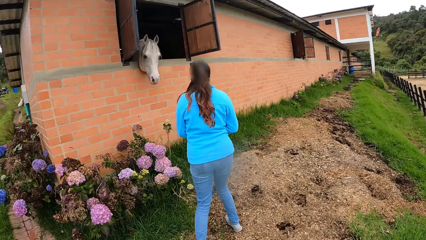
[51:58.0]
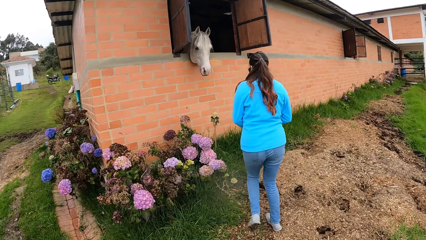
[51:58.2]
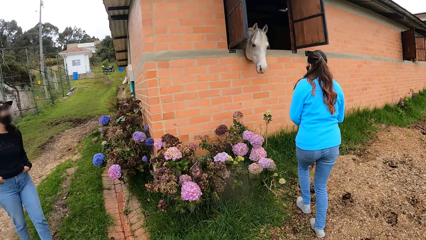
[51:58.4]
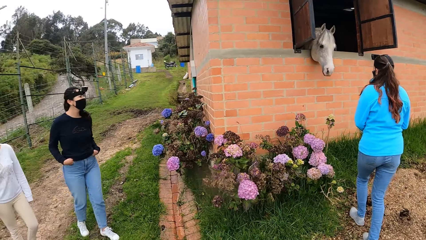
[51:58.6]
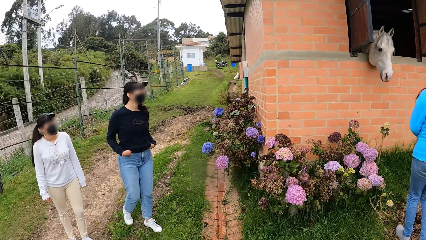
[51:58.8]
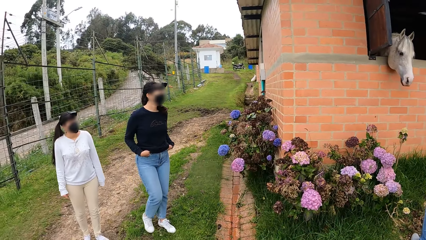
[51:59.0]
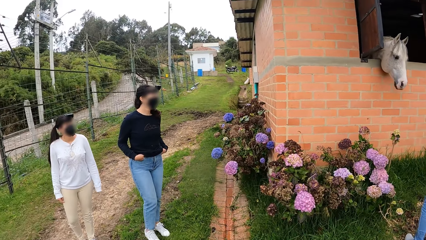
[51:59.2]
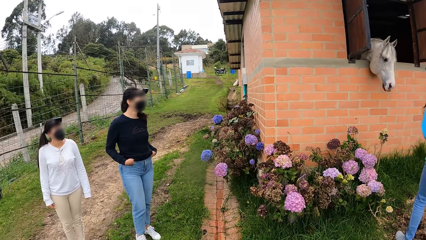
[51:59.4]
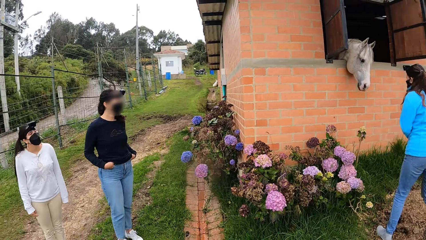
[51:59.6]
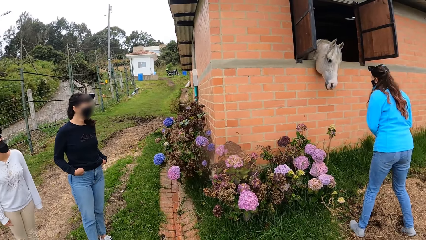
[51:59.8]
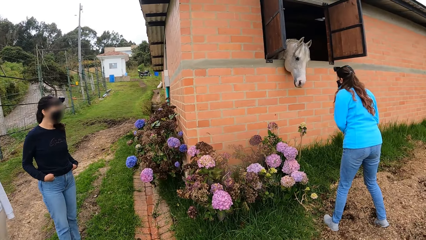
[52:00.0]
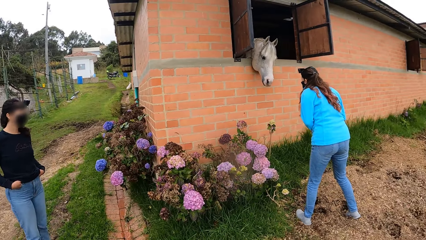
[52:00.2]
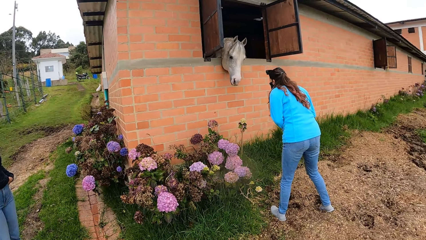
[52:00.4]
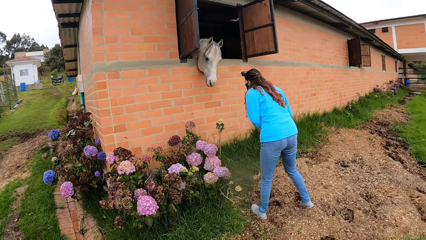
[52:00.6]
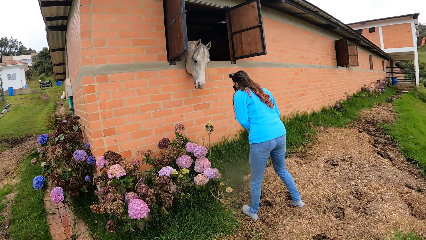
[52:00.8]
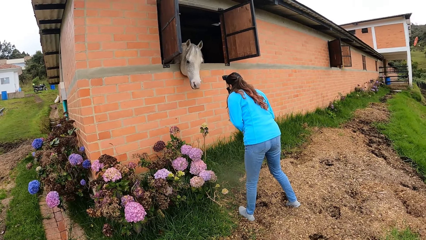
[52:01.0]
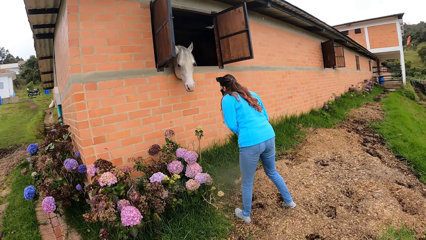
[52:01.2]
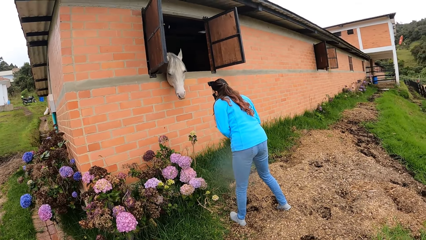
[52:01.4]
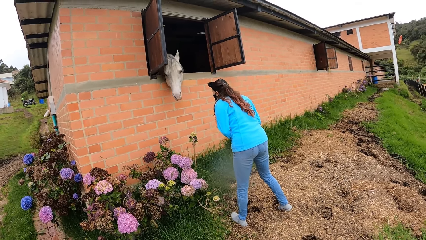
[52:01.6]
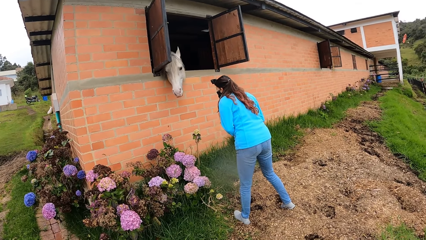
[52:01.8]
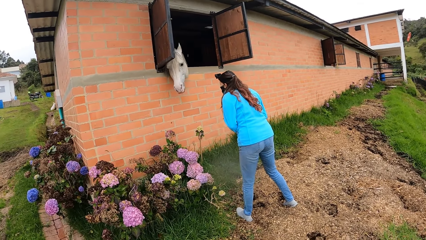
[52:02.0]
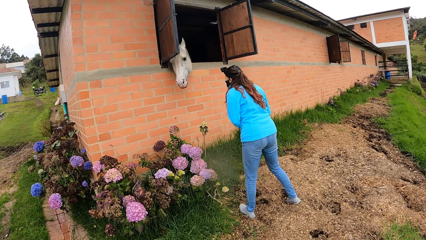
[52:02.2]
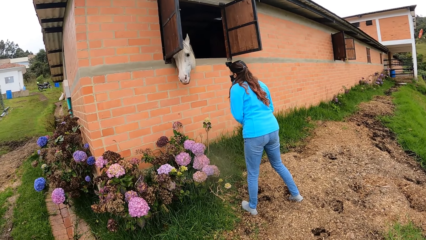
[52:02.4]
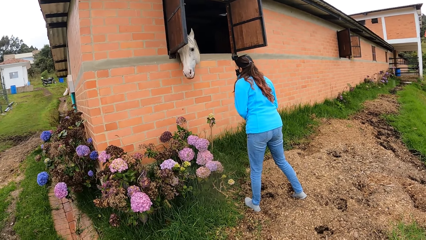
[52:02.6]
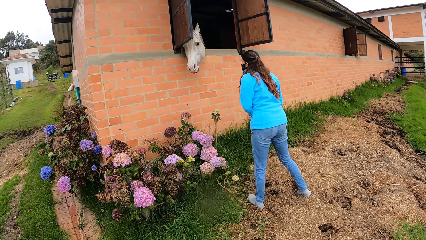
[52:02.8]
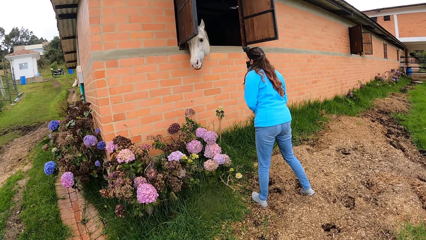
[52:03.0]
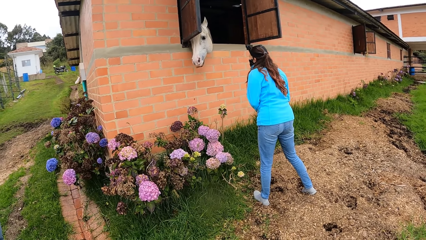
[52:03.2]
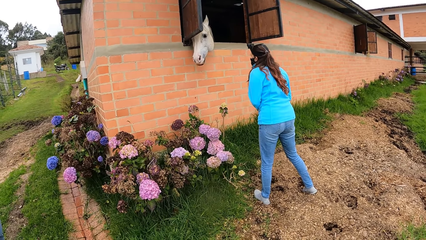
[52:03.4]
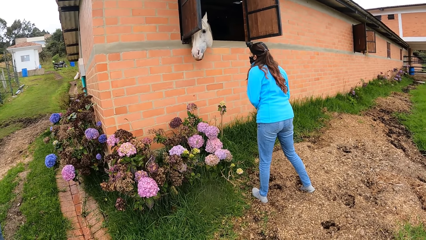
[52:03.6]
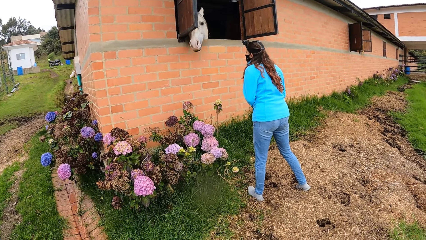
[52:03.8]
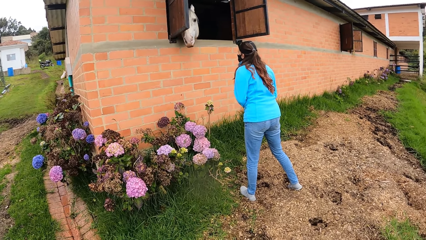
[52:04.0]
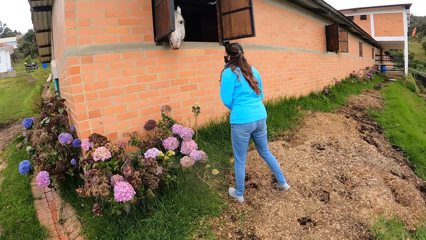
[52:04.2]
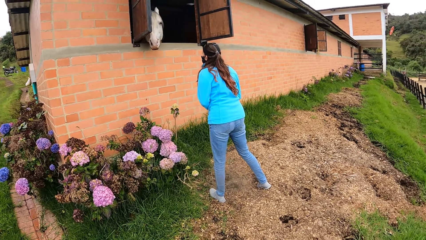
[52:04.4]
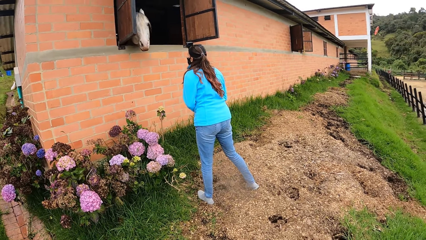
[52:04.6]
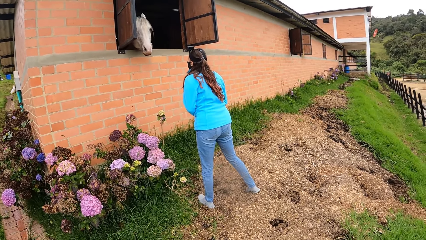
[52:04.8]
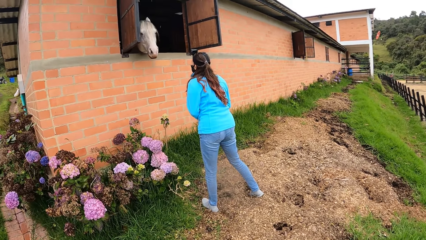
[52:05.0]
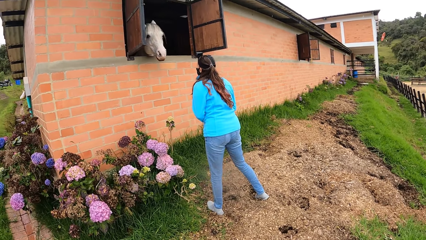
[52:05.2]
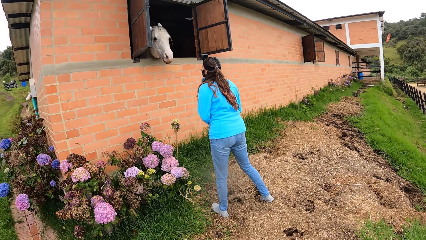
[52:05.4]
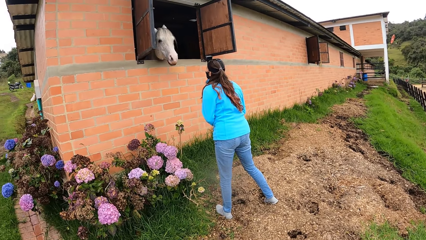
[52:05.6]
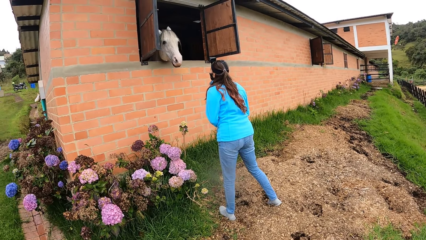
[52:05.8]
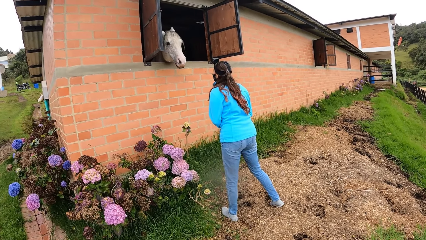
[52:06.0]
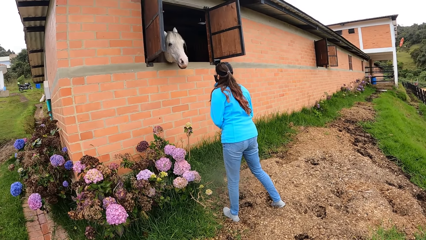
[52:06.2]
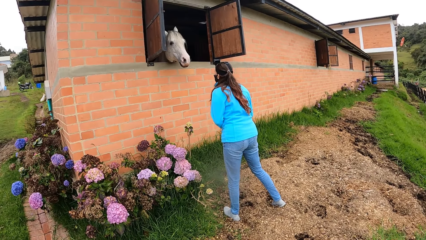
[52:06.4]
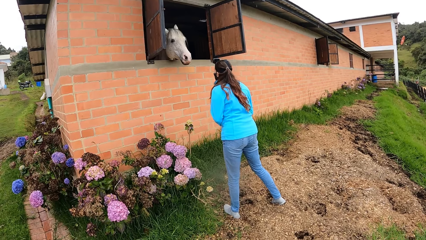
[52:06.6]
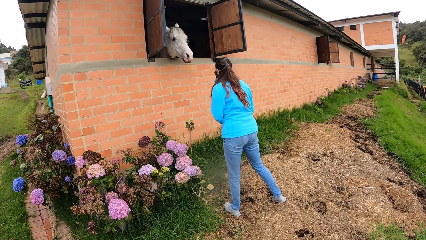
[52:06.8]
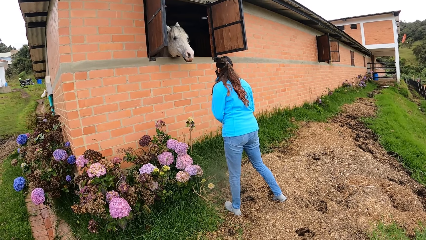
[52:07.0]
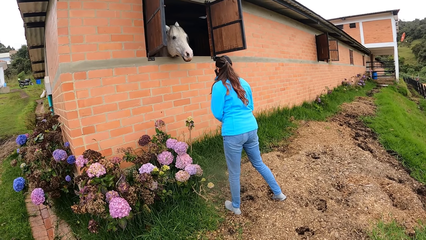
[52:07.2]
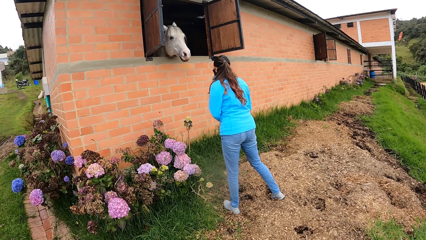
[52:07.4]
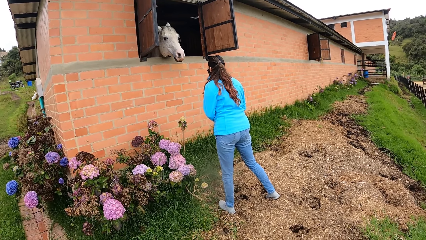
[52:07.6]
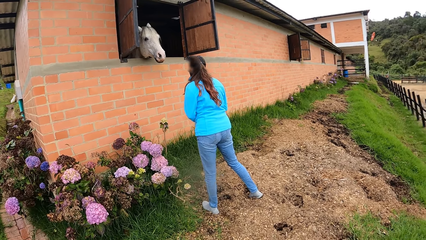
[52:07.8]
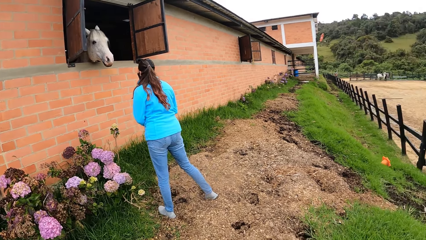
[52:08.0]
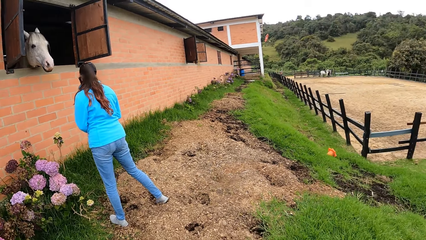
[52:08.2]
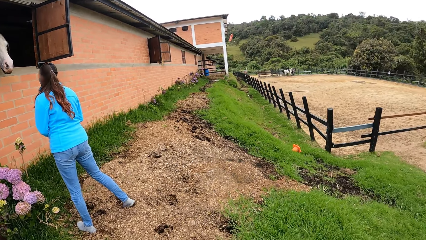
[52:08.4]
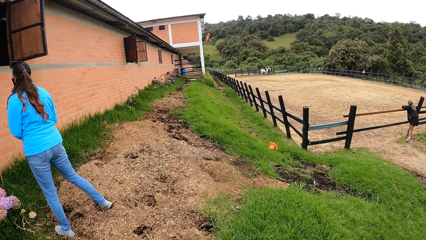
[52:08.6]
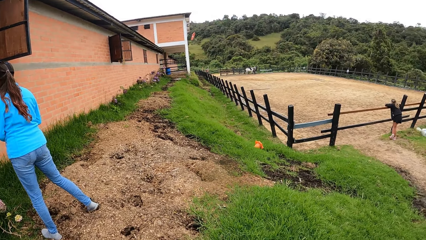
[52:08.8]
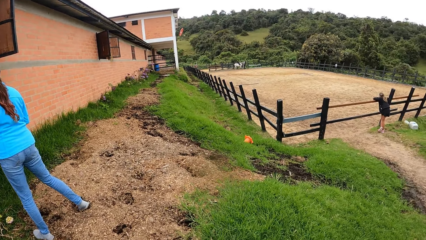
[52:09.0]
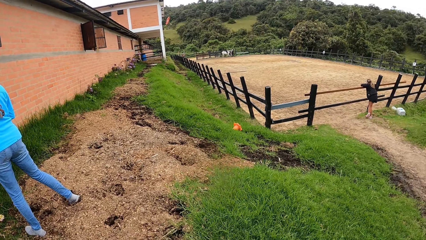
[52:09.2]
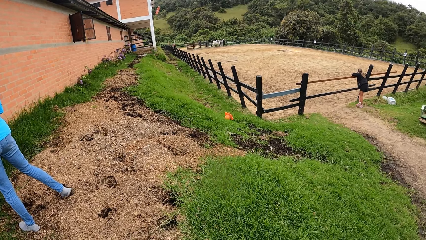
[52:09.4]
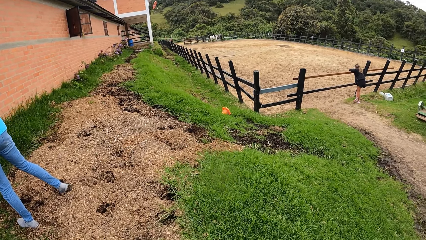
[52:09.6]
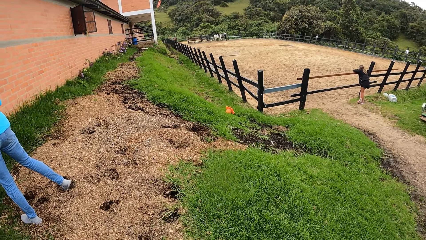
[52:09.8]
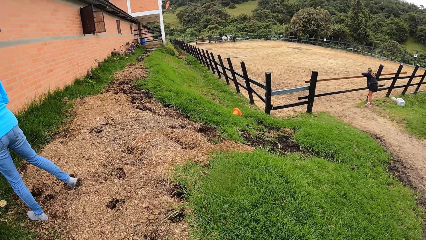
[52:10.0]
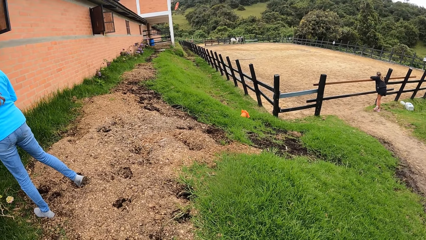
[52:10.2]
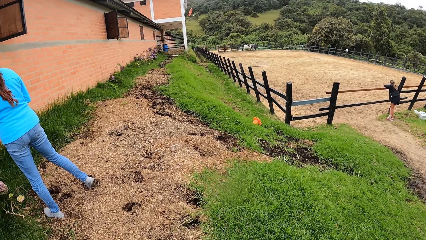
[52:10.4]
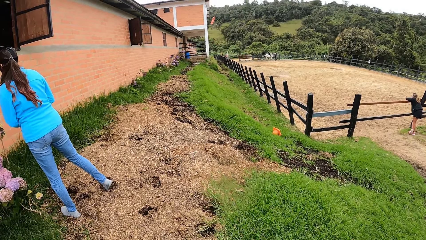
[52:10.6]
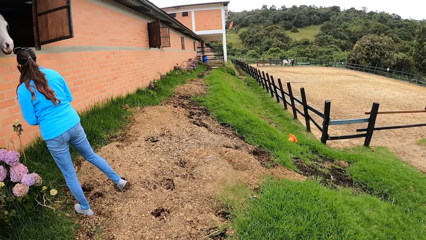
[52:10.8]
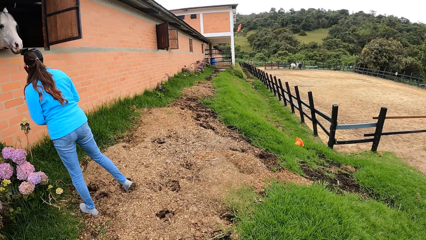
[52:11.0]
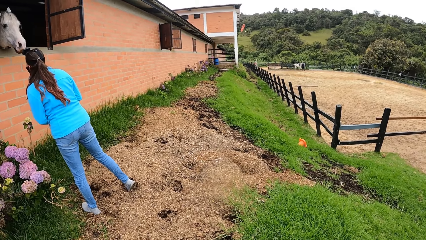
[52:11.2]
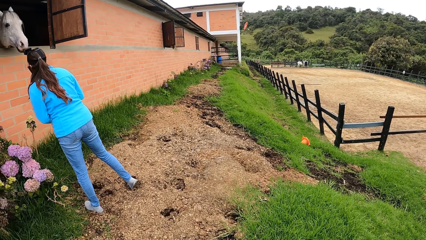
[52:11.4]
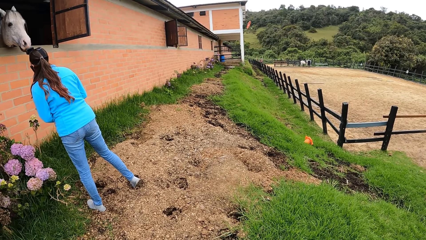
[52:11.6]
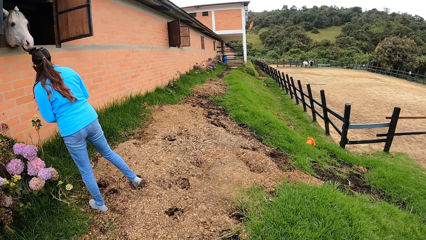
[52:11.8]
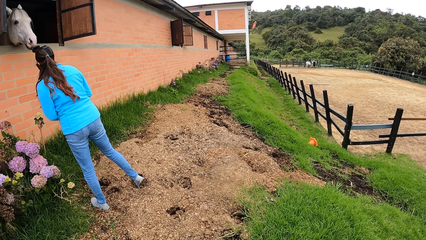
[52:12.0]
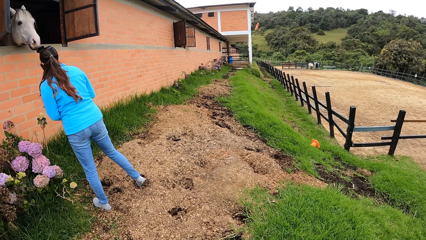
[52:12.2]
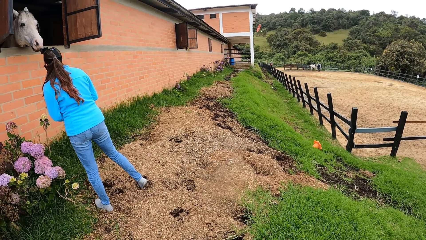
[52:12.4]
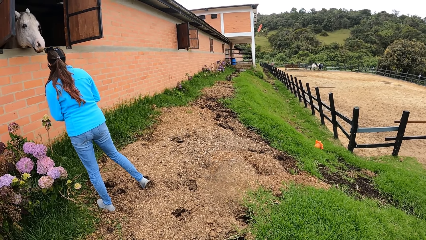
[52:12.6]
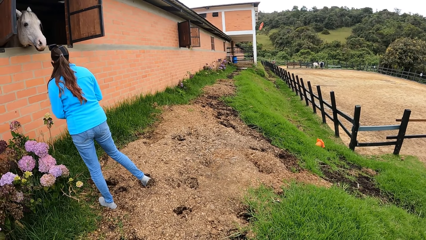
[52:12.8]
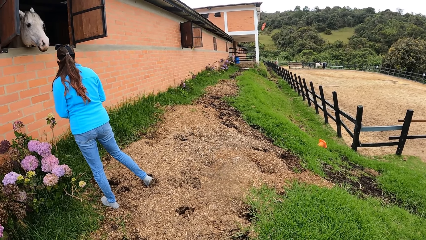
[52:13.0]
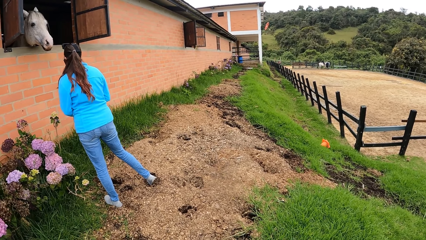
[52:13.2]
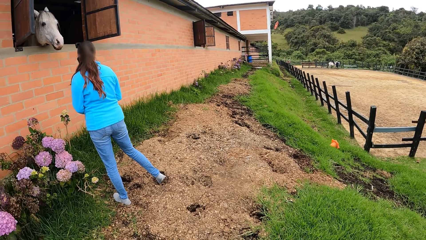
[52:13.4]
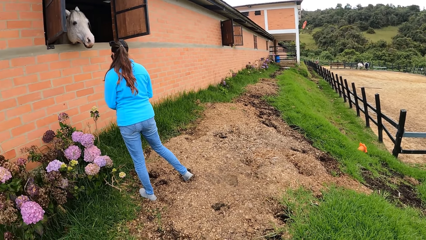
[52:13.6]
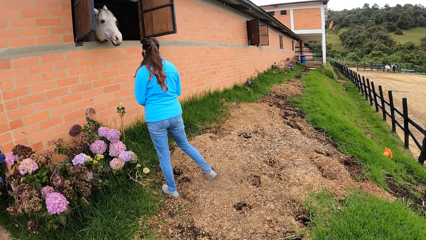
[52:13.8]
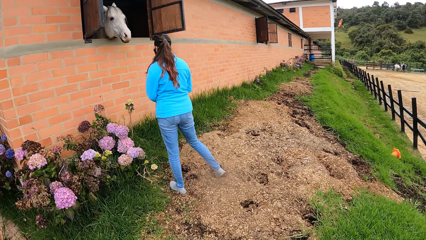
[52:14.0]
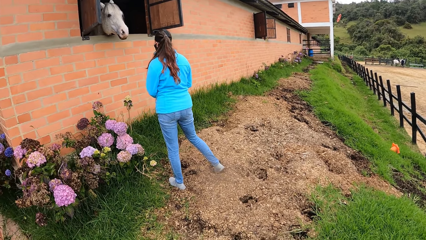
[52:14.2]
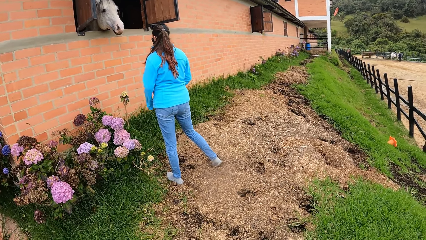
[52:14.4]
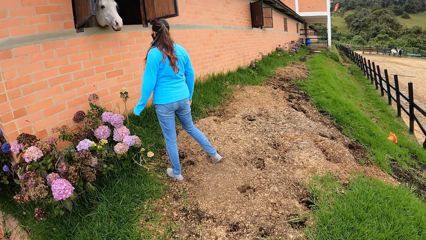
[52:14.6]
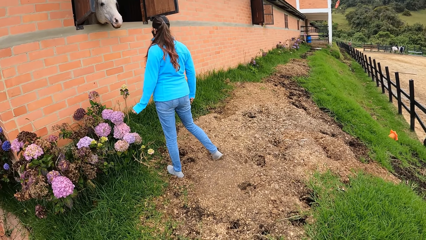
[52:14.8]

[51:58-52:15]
A woman looks at a horse.
